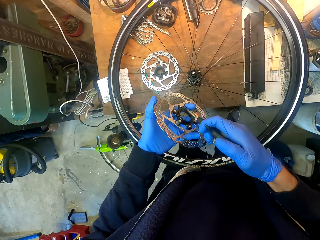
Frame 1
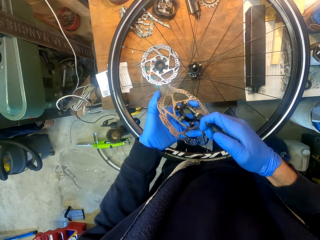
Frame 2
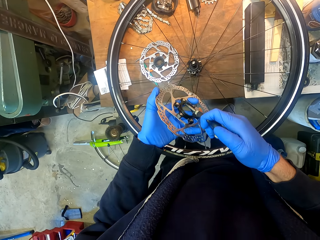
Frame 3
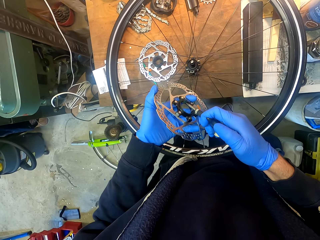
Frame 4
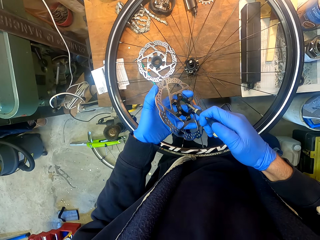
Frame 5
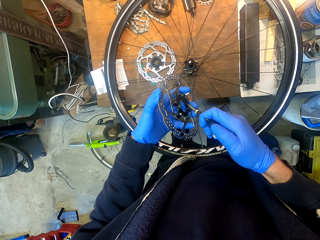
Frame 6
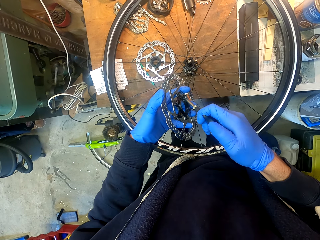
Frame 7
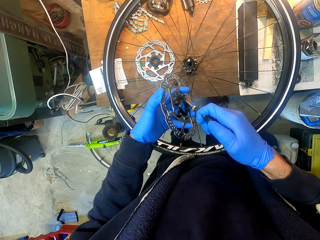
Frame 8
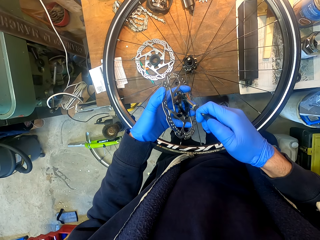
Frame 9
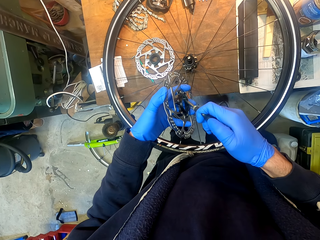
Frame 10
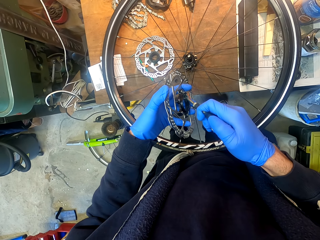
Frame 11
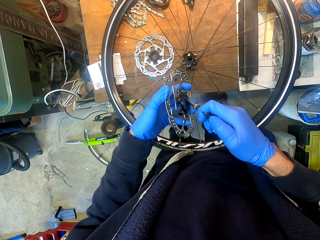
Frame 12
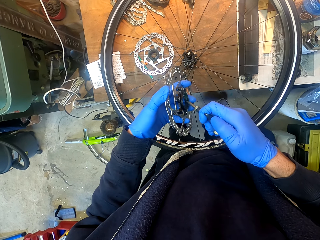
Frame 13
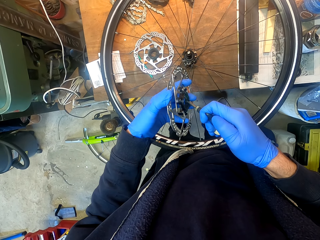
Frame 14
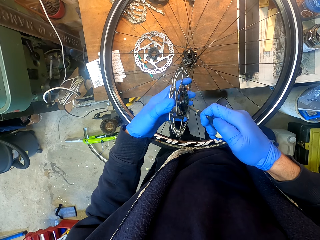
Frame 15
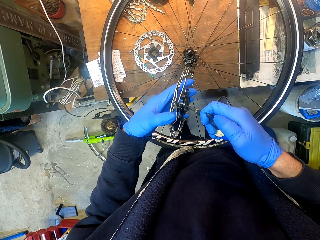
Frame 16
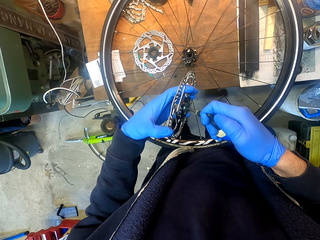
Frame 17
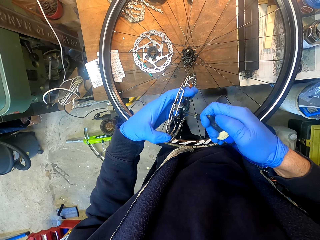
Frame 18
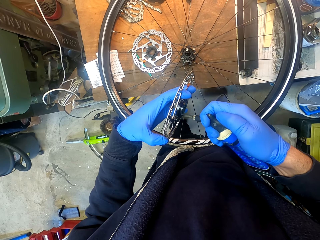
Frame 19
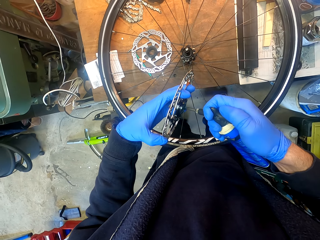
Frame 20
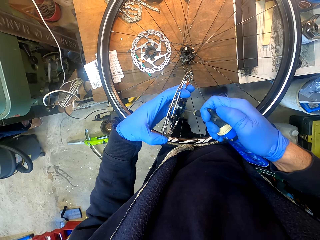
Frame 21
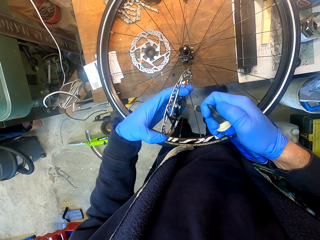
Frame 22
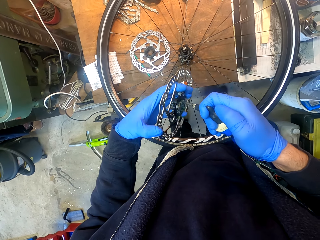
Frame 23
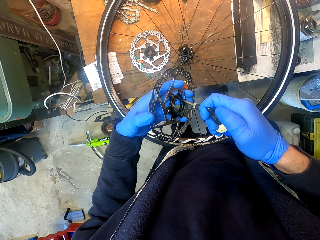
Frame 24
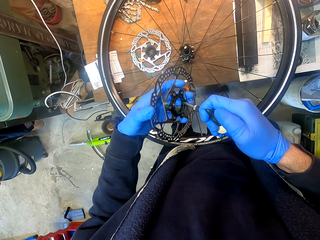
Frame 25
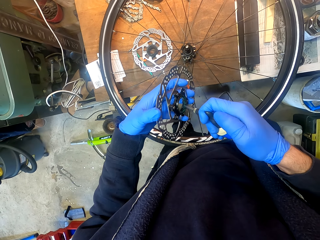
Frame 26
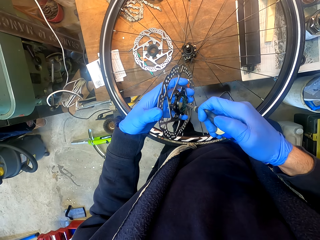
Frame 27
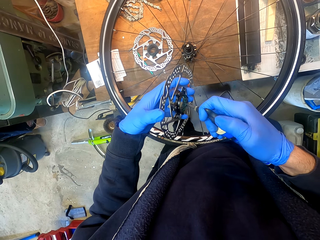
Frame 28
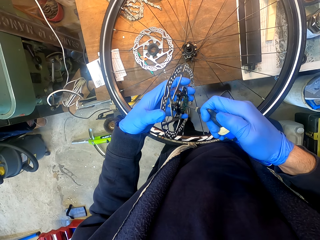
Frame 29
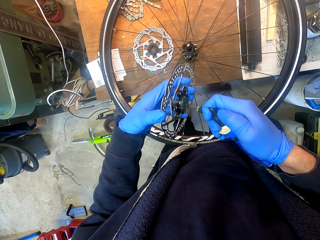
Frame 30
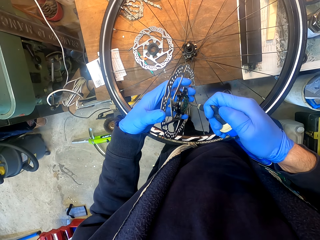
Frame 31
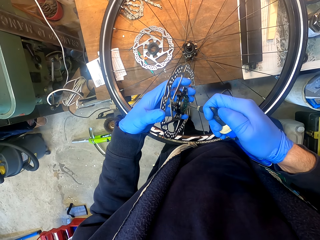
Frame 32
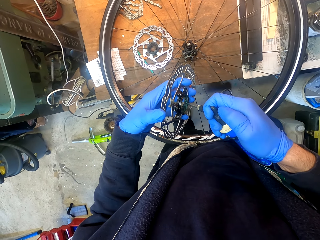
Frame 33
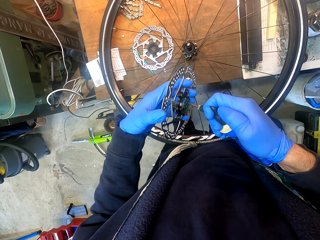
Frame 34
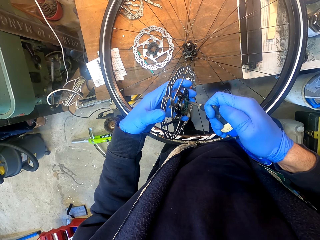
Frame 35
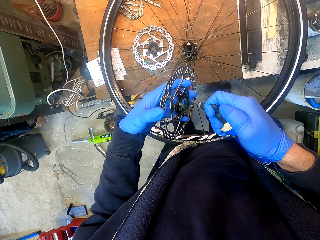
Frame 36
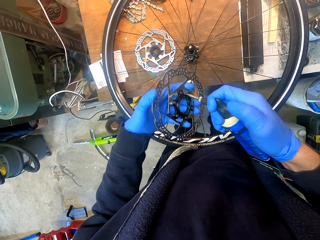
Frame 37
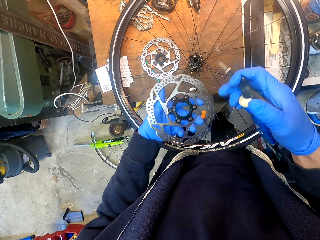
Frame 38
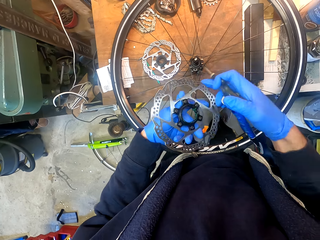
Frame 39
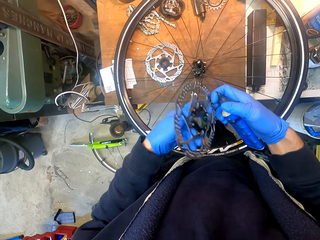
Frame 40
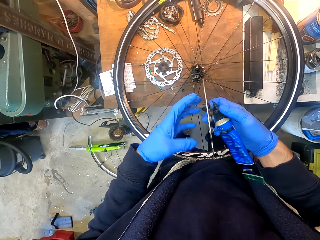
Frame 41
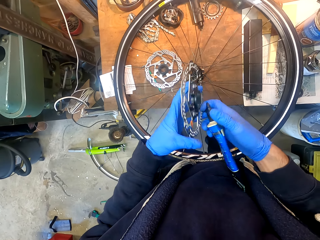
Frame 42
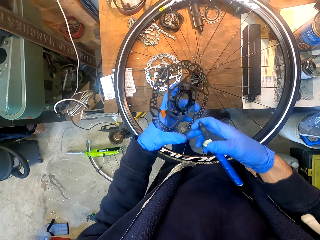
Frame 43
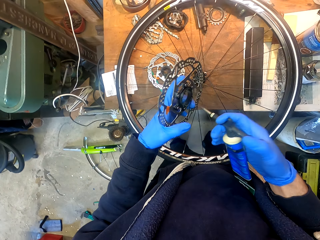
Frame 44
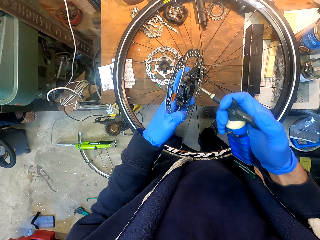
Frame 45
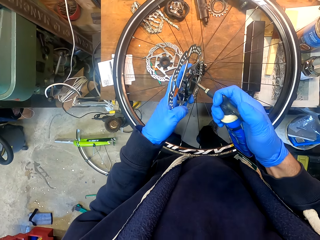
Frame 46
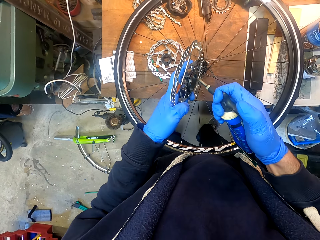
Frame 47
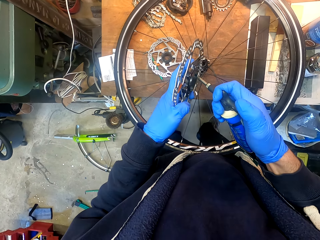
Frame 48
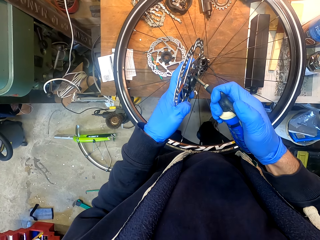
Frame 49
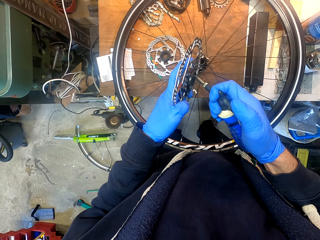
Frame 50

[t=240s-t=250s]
The camera wearer sprays a metal with a spray. They pick up a gear wheel from the table. They spread glue on the gear wheel.

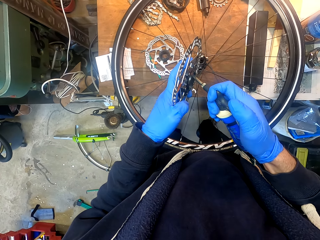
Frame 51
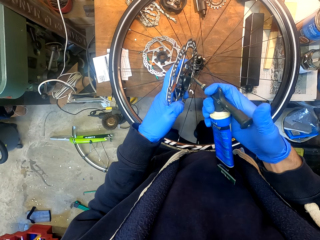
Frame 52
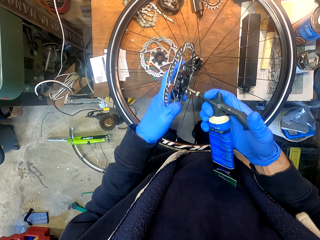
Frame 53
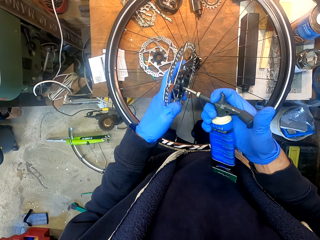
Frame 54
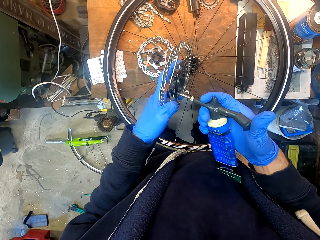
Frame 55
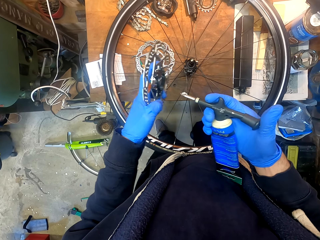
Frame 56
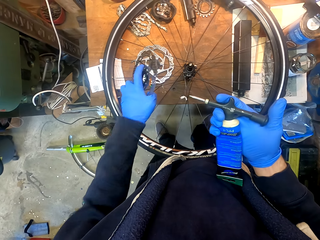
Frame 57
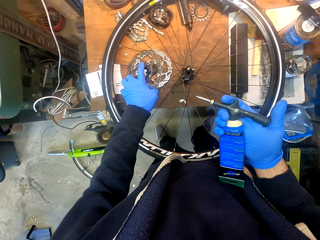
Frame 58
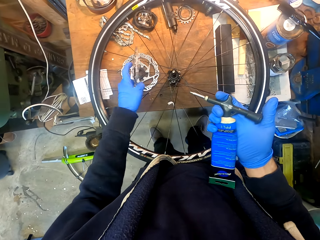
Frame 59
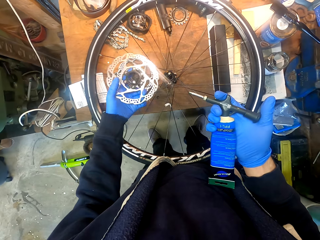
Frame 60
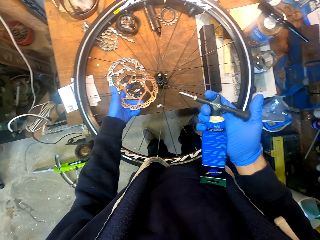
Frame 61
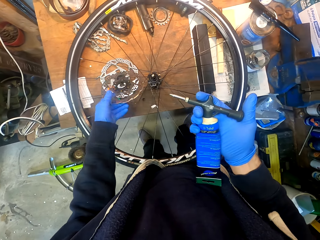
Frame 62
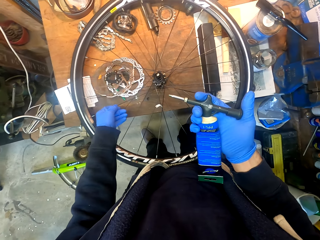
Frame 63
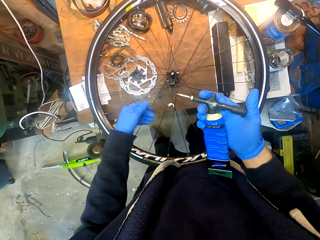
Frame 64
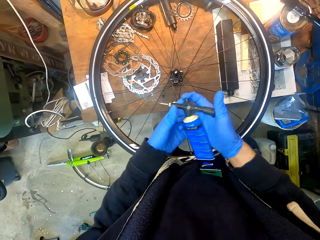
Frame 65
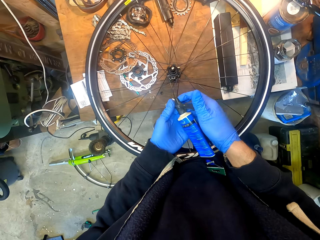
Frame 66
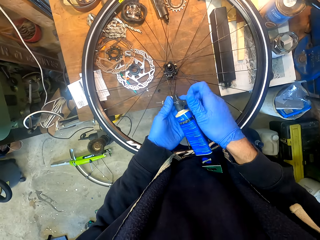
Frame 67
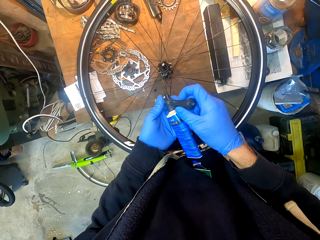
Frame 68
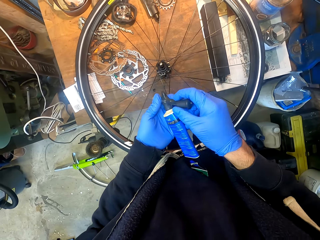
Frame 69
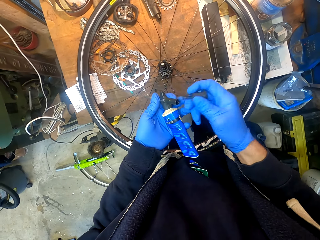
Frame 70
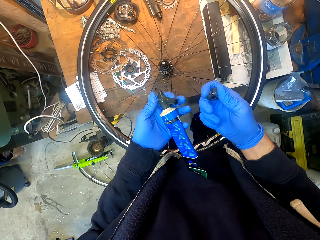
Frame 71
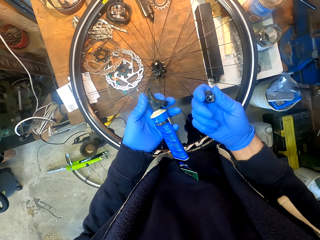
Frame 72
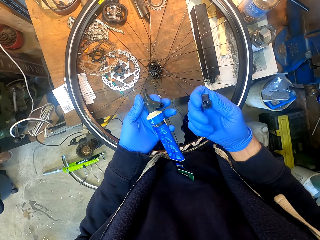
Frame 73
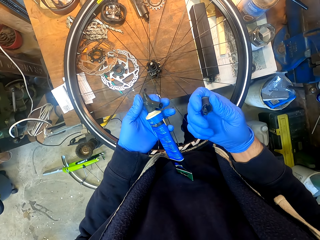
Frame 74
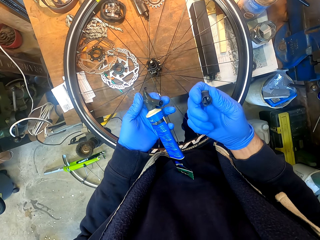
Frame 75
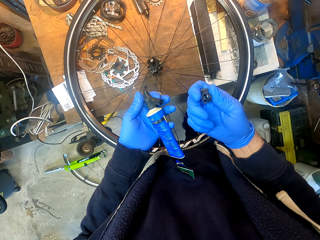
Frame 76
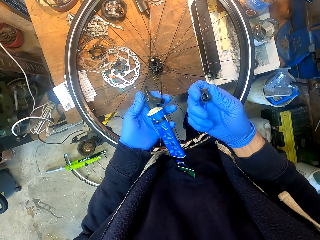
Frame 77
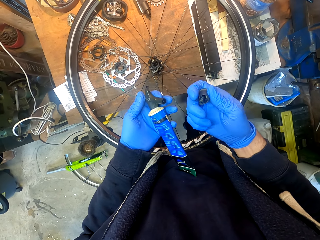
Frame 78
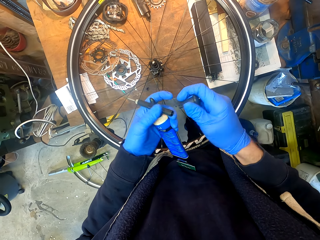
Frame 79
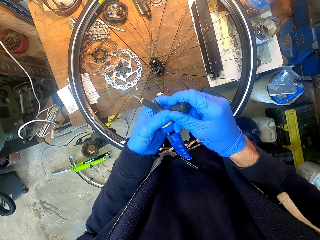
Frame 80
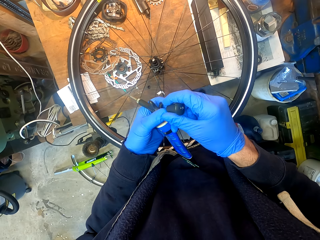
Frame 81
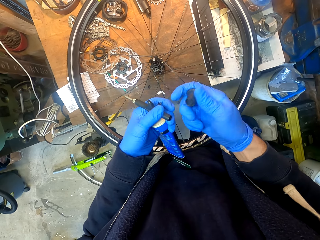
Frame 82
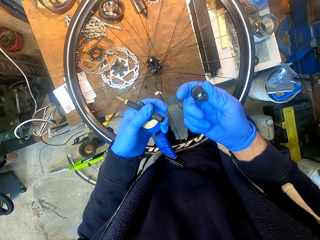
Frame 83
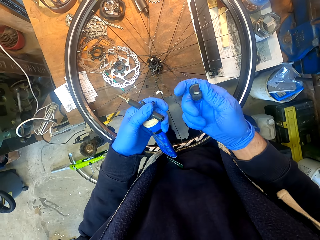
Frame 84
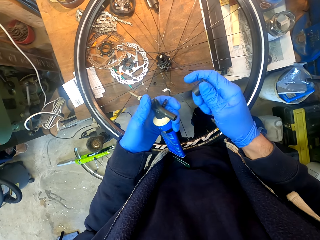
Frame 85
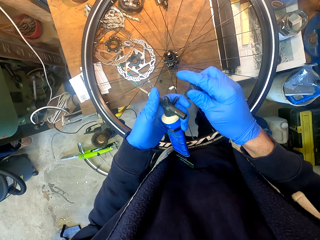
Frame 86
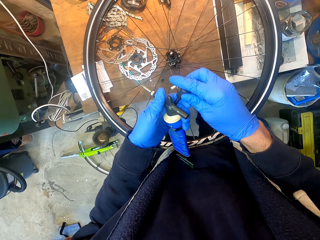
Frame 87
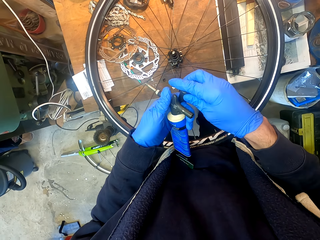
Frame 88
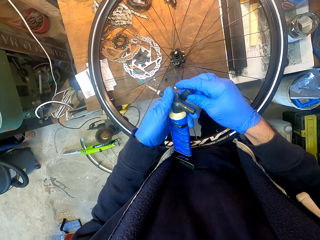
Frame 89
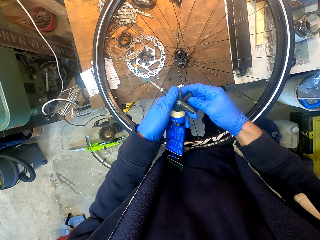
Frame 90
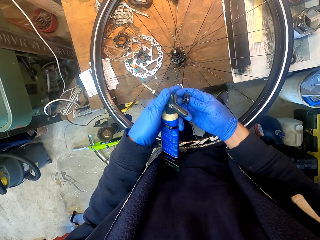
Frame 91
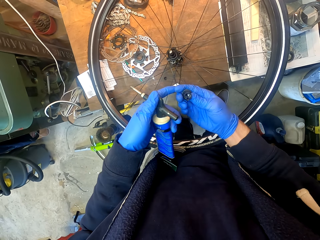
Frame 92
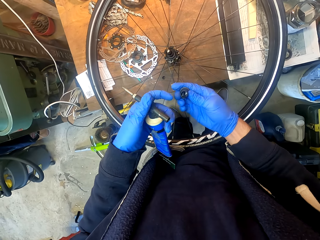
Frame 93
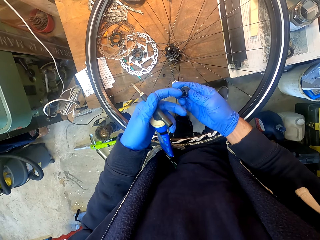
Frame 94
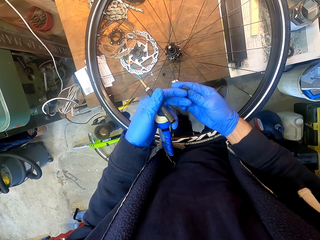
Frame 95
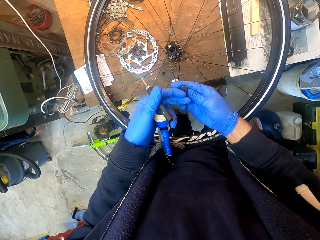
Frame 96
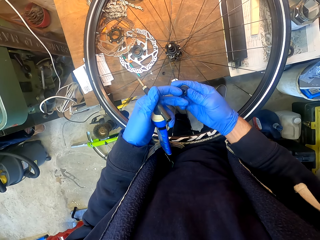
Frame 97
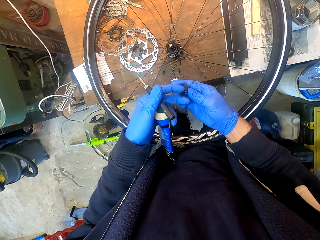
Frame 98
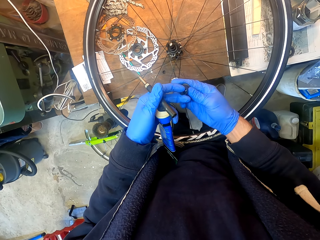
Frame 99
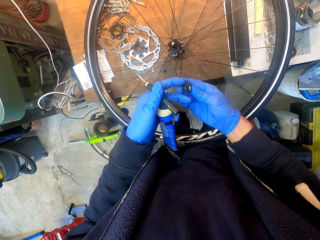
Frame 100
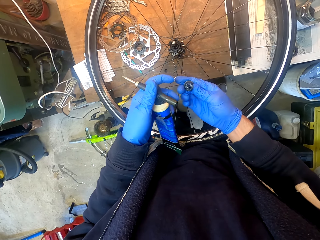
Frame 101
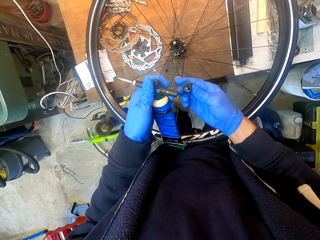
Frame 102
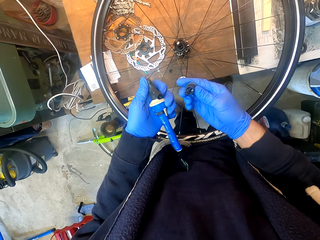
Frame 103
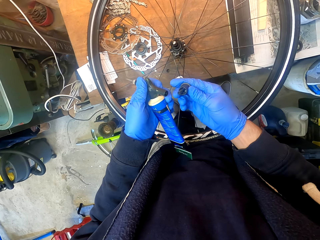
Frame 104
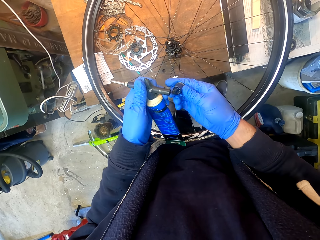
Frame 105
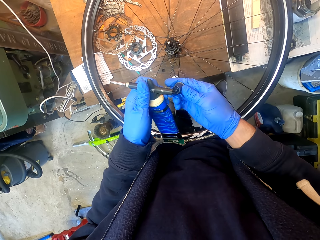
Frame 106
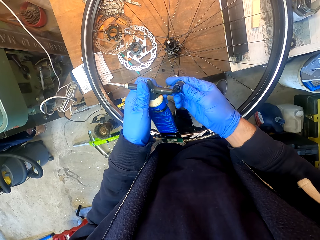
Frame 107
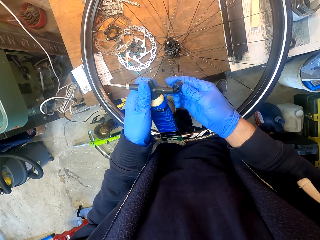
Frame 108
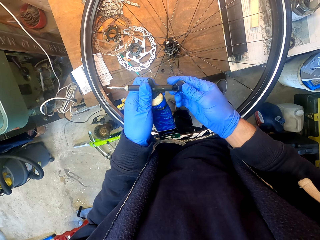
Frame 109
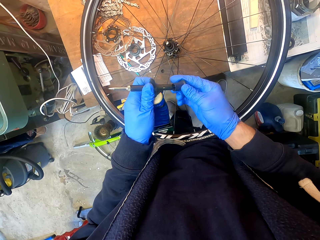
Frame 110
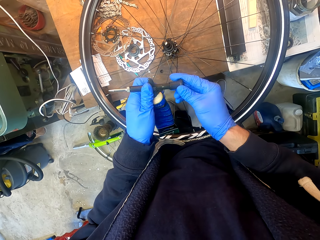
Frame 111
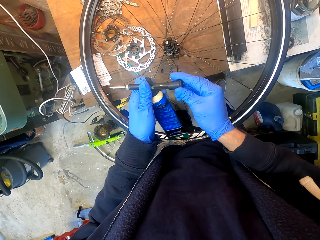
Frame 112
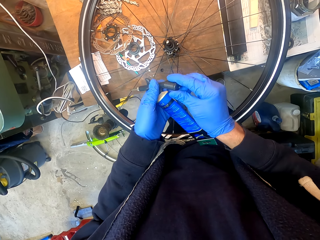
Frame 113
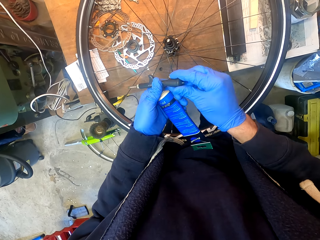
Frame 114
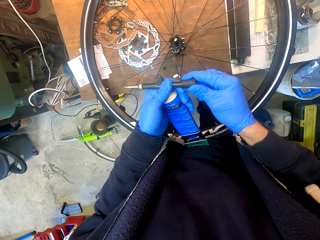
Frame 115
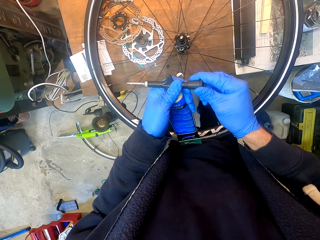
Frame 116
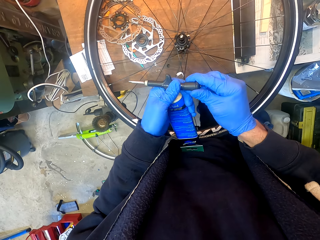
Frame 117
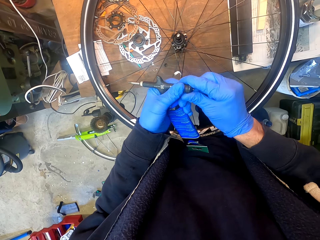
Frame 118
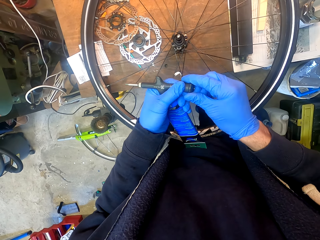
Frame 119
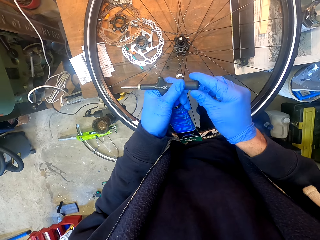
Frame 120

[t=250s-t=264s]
The camera wearer puts down a gear wheel on the table. He opens a bottle top. He adjusts a glue bottle on his hands. He adjusts a lid in the glue bottle. He fixes the bottle top on the bottle.
